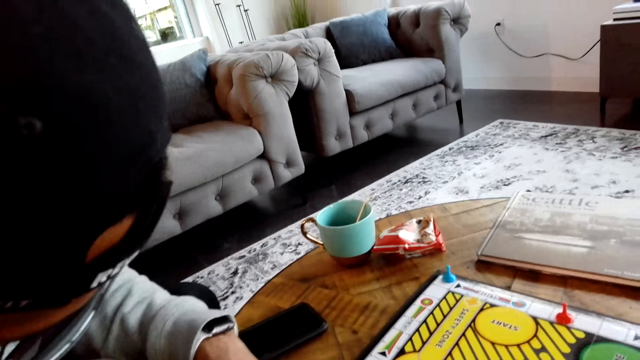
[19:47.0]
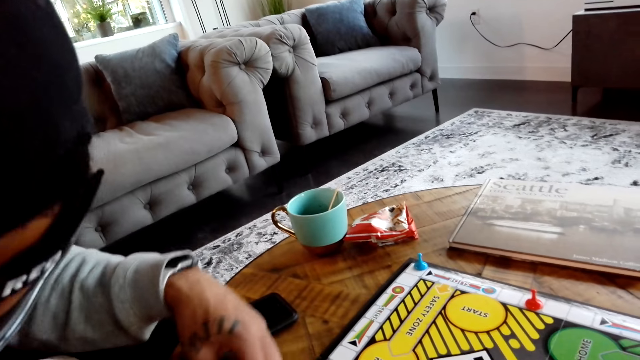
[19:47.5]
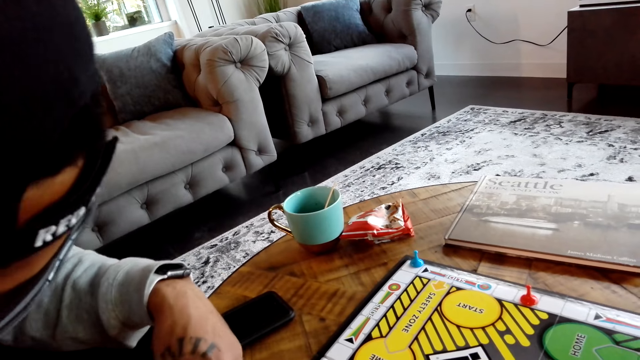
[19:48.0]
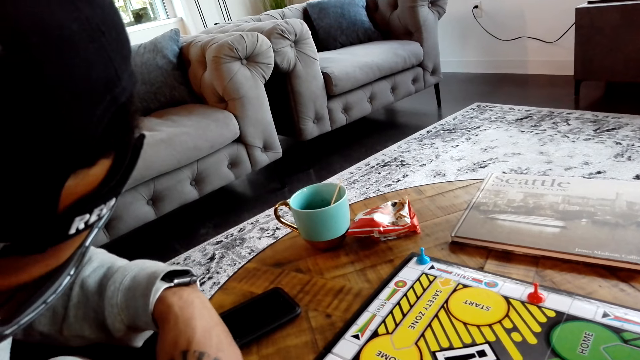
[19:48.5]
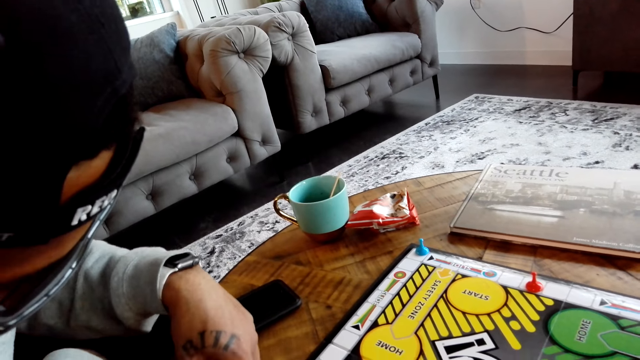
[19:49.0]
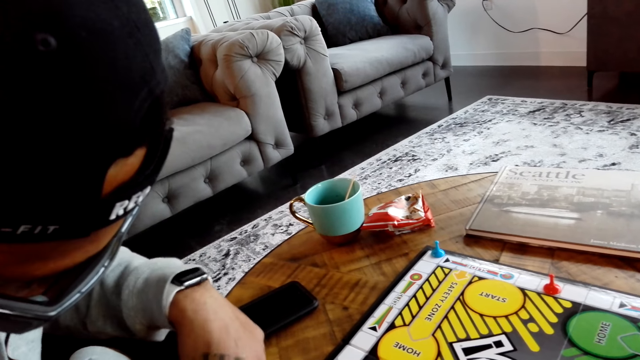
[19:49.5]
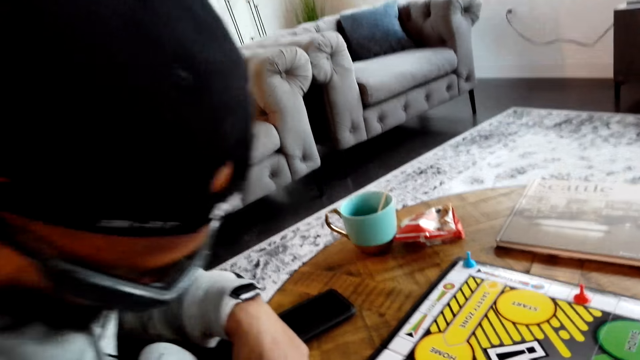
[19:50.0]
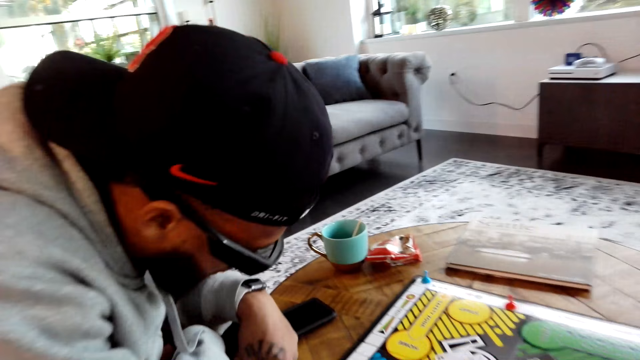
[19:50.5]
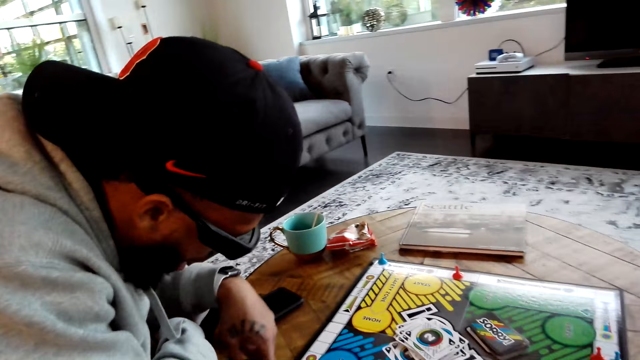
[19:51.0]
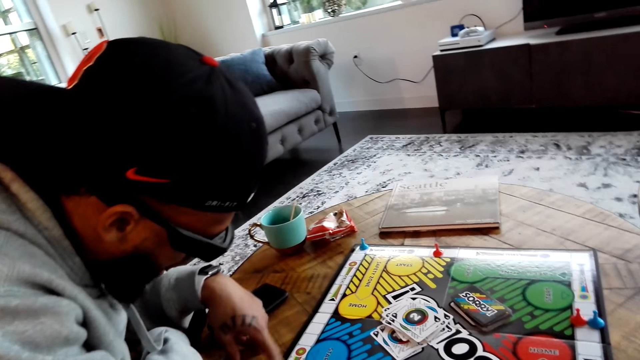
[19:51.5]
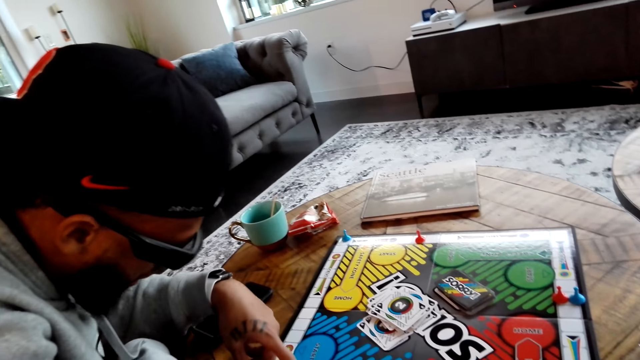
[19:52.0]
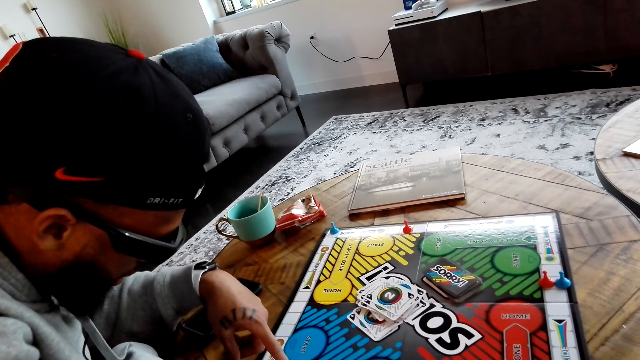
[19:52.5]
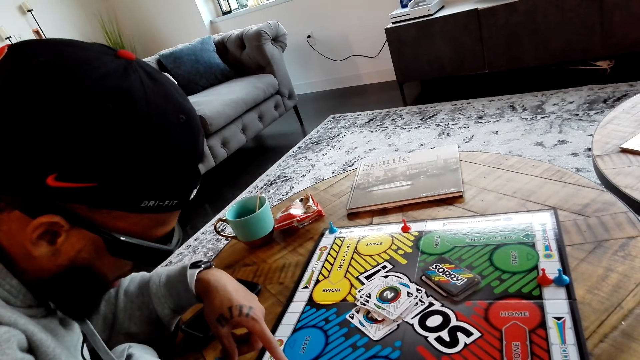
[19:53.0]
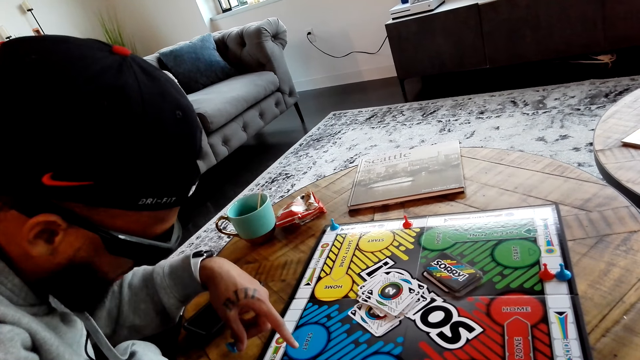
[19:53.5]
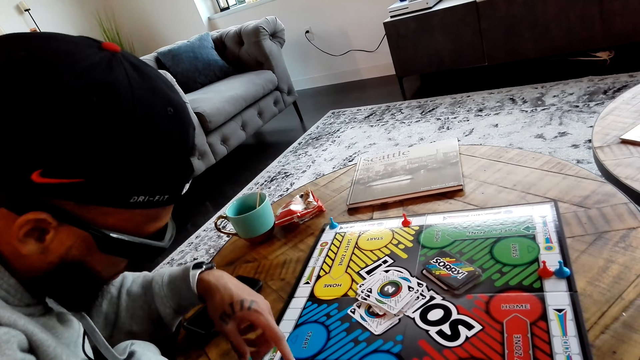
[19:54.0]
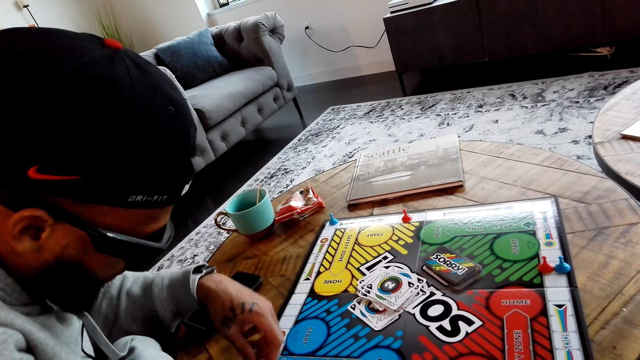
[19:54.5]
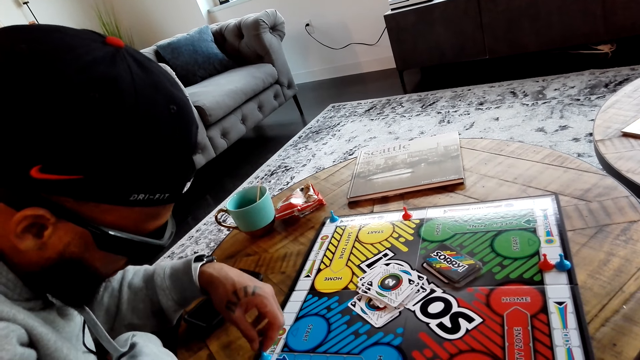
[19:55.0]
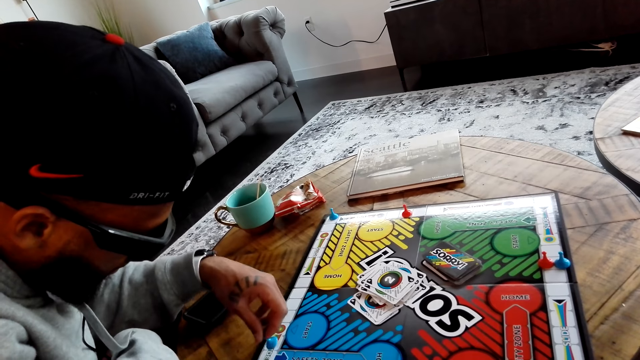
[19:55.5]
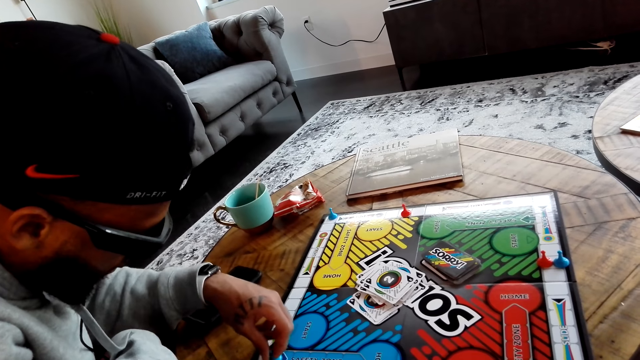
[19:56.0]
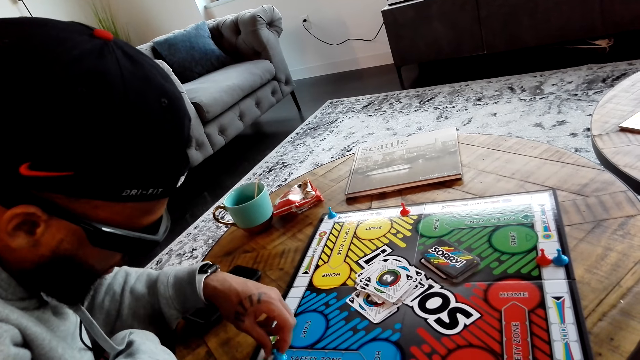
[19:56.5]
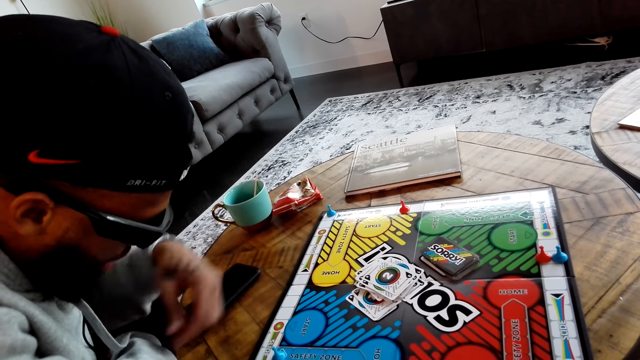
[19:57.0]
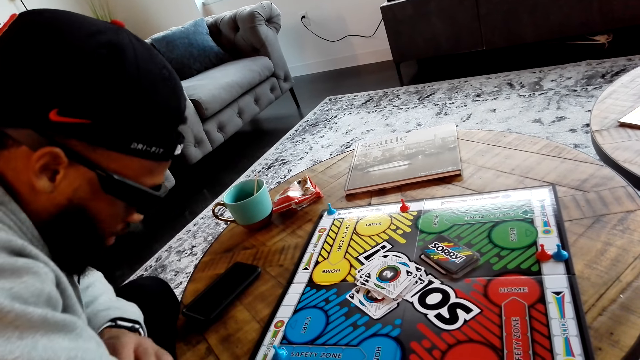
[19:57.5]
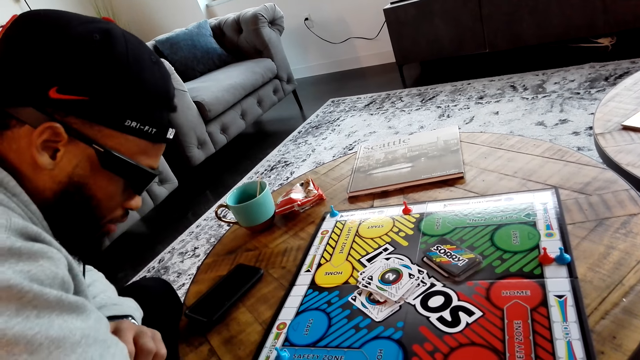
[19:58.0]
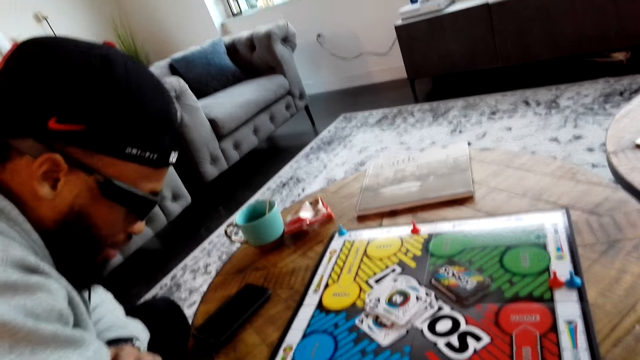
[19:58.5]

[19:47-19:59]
A man converses with the camera wearer.

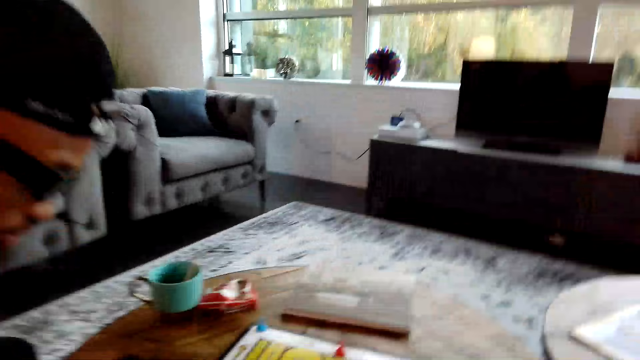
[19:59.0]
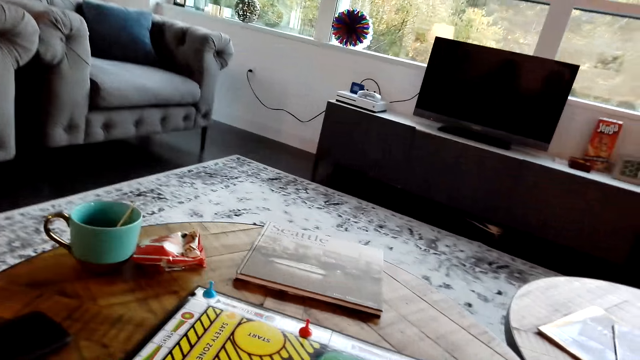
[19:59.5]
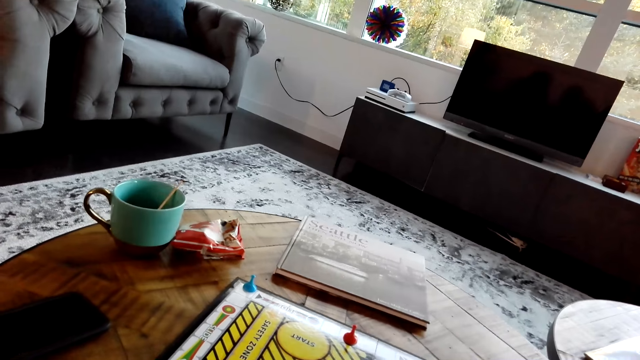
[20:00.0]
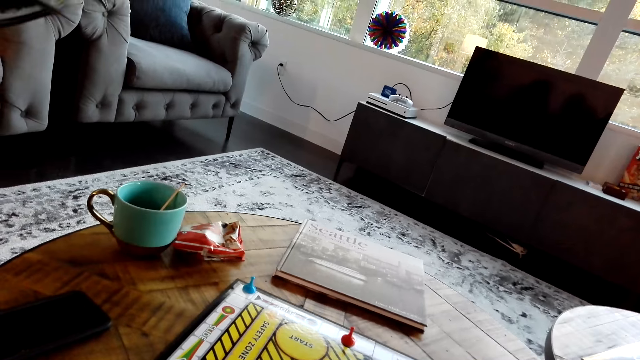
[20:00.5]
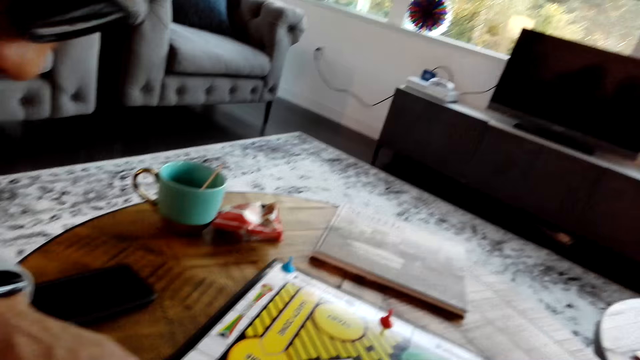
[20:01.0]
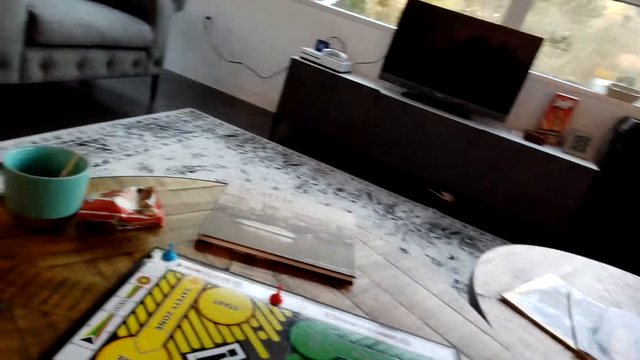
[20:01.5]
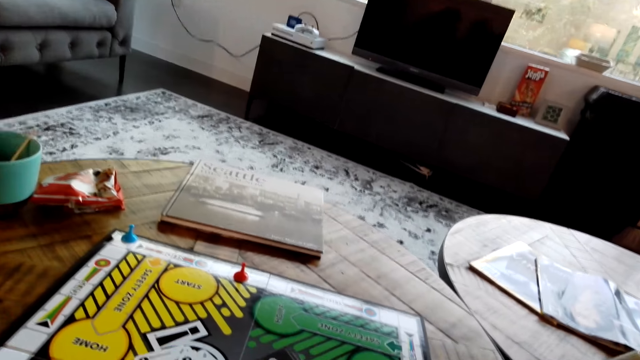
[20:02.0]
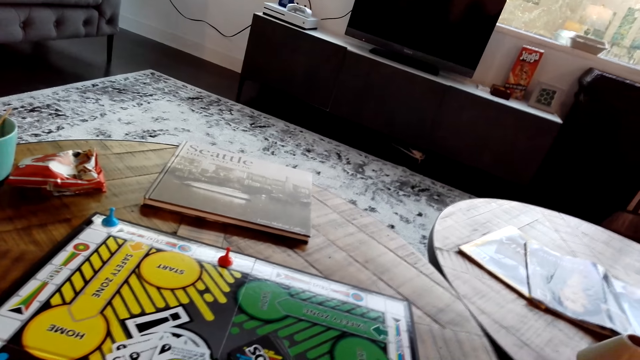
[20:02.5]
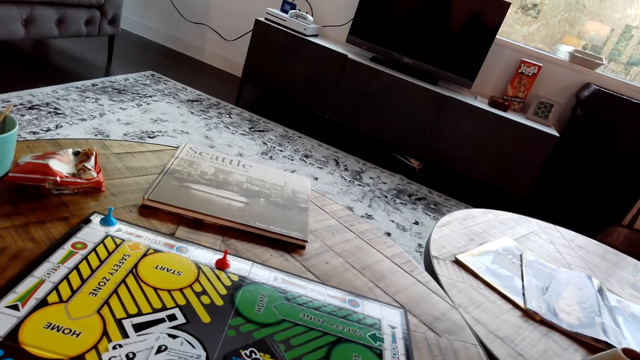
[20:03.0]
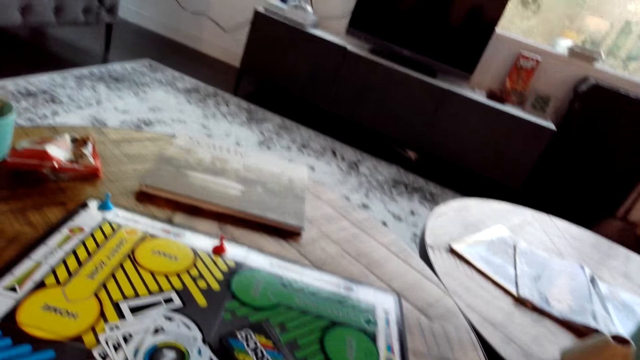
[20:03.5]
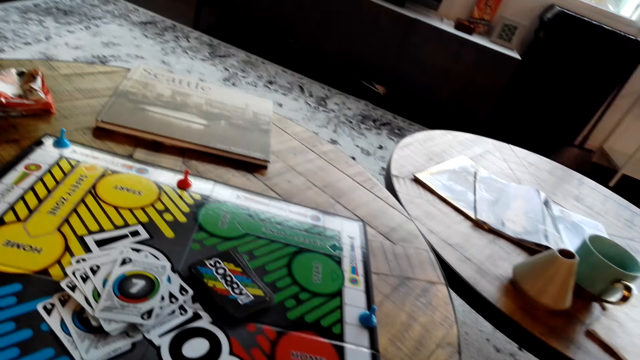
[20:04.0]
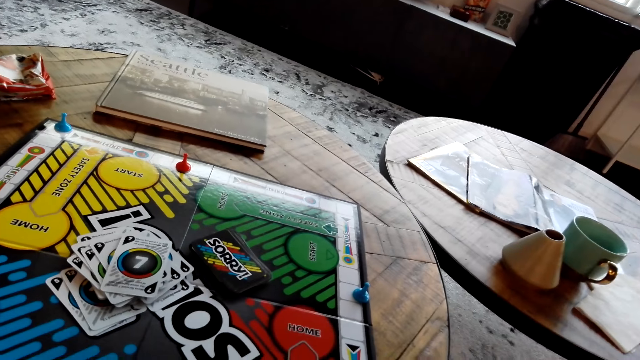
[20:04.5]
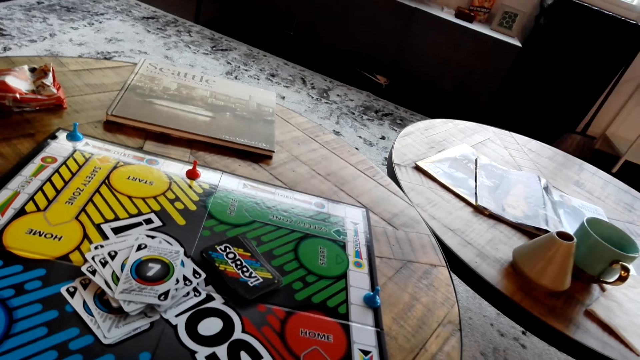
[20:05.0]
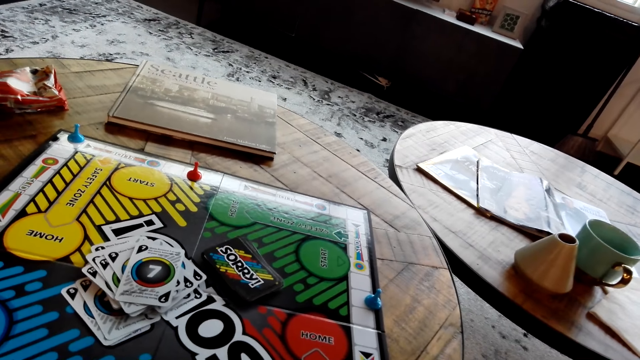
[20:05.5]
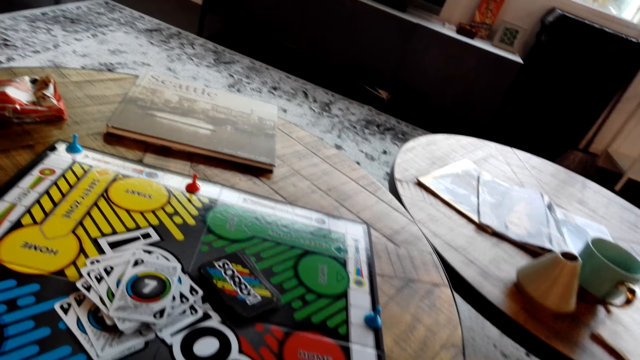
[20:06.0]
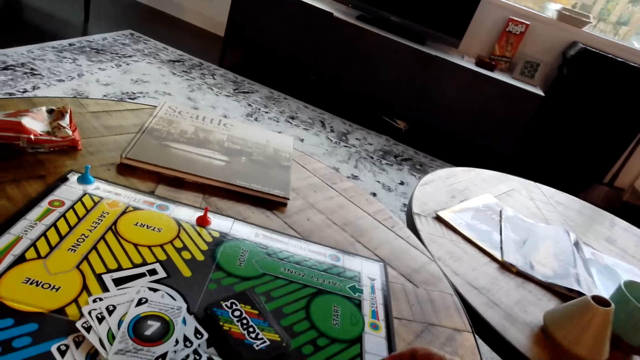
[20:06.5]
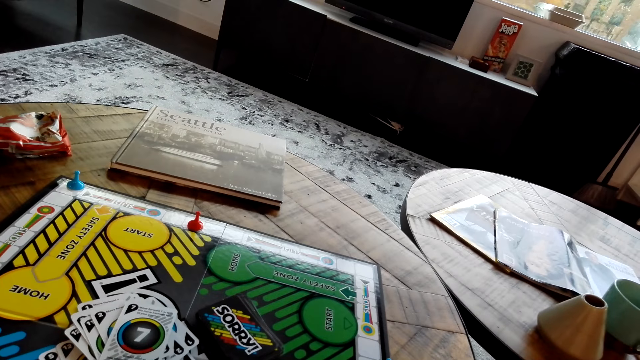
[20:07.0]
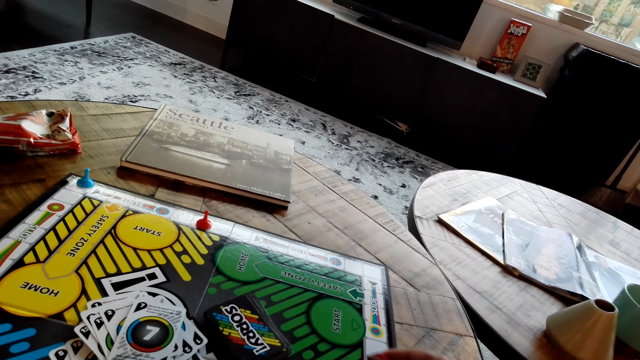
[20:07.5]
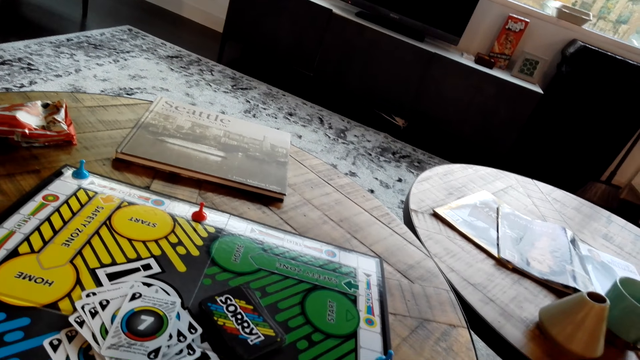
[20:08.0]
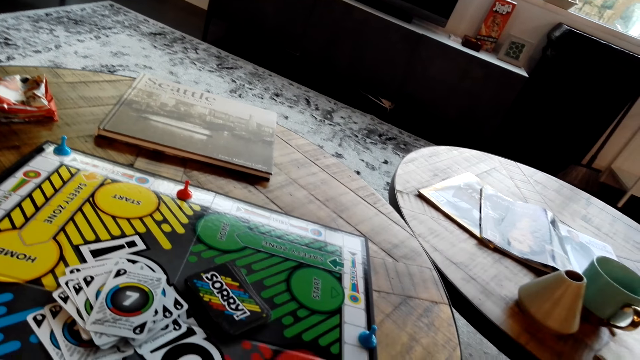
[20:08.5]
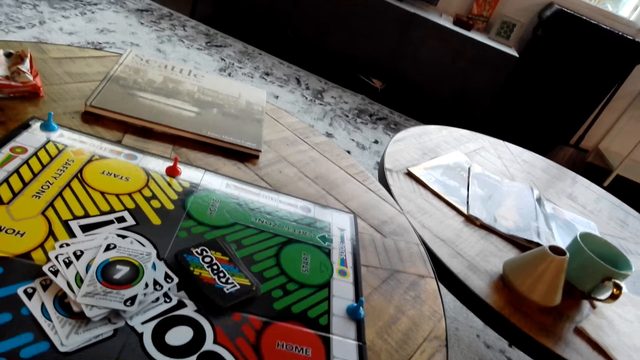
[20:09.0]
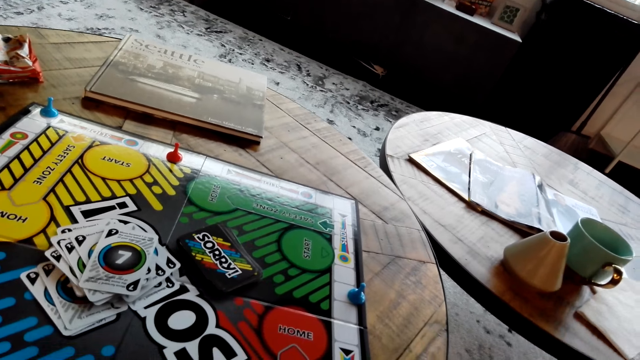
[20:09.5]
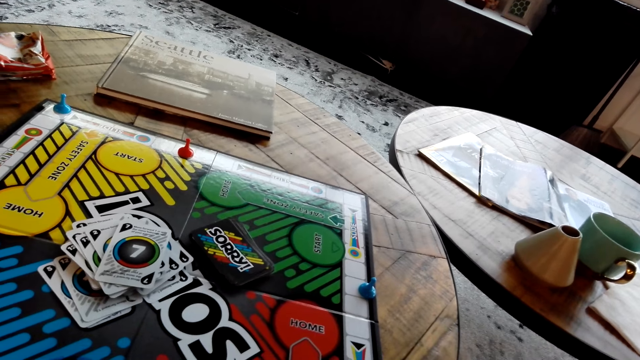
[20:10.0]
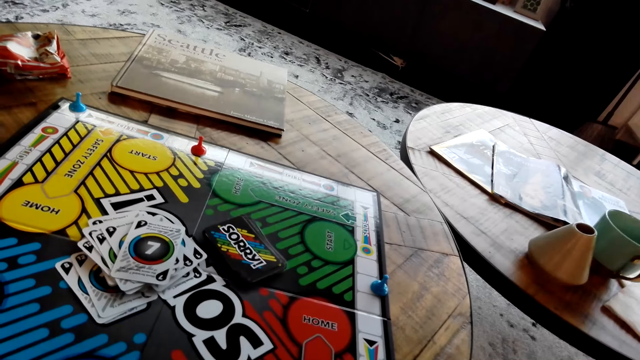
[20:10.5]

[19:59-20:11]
The camera wearer converses. They move something on the card game board.
